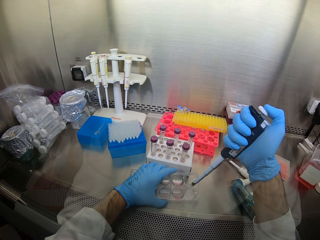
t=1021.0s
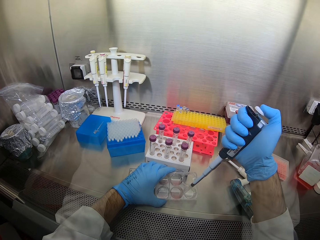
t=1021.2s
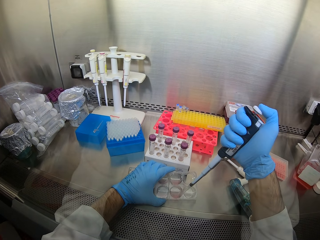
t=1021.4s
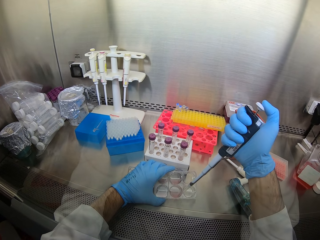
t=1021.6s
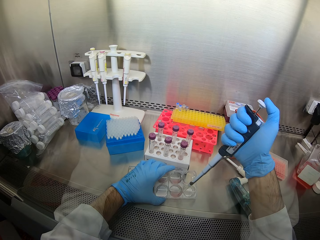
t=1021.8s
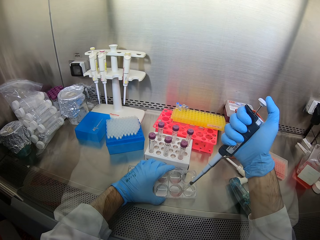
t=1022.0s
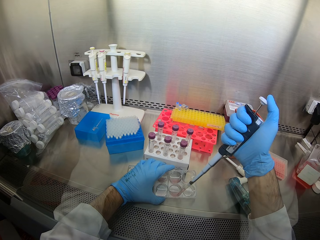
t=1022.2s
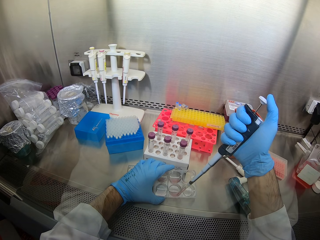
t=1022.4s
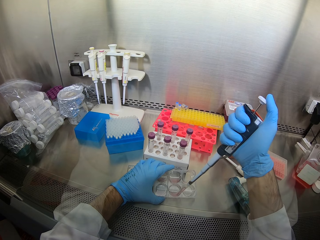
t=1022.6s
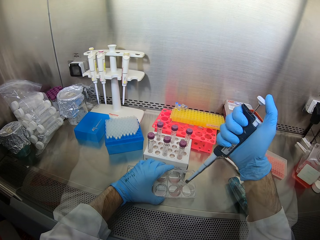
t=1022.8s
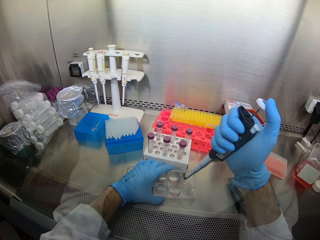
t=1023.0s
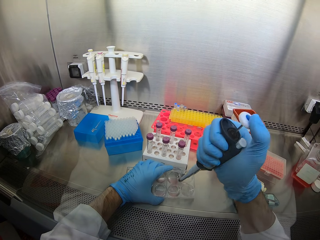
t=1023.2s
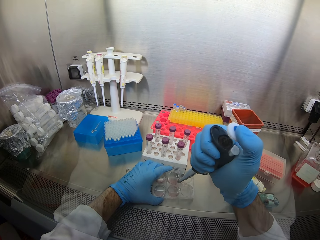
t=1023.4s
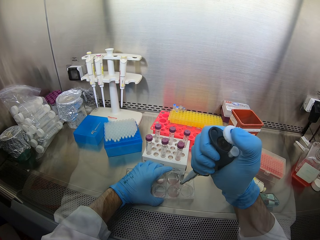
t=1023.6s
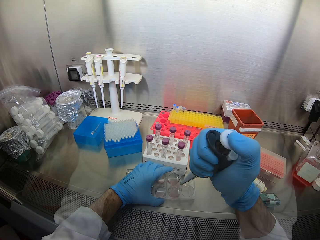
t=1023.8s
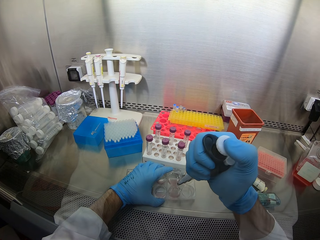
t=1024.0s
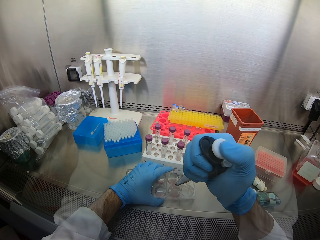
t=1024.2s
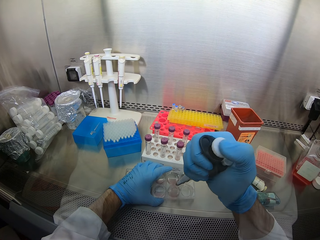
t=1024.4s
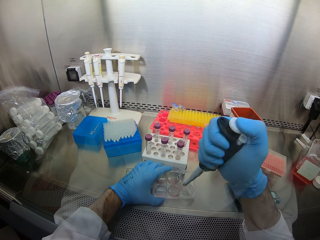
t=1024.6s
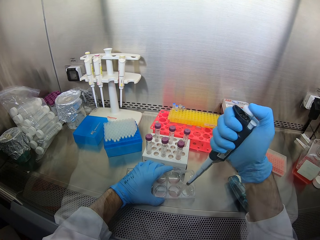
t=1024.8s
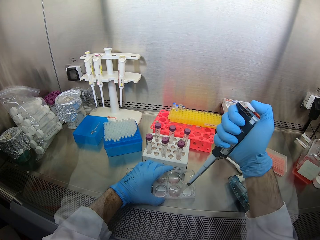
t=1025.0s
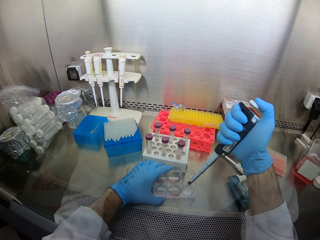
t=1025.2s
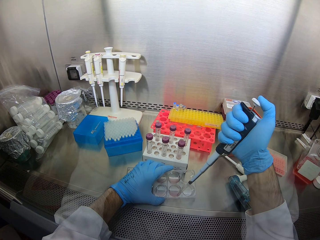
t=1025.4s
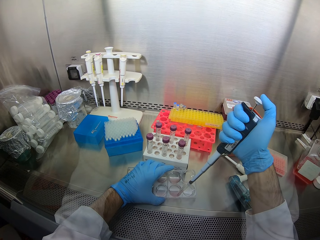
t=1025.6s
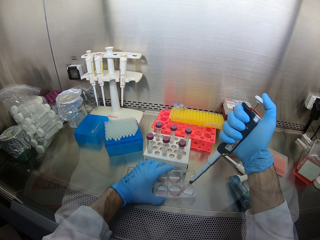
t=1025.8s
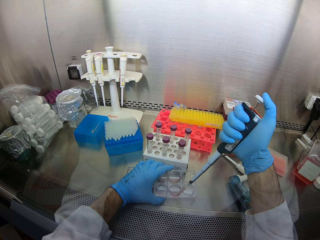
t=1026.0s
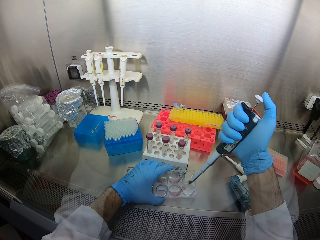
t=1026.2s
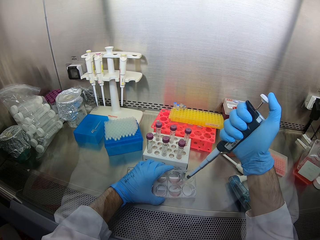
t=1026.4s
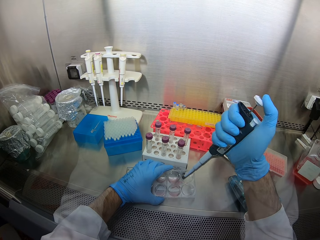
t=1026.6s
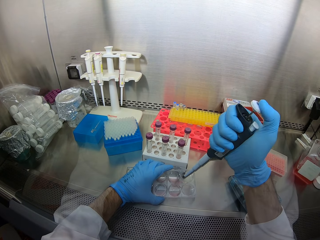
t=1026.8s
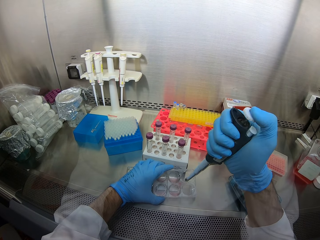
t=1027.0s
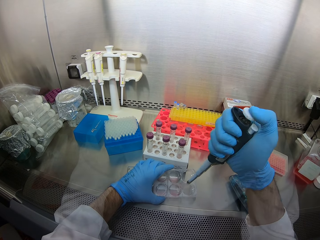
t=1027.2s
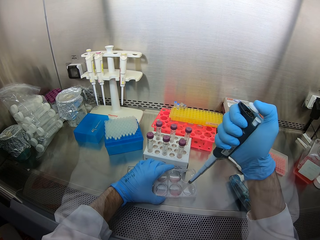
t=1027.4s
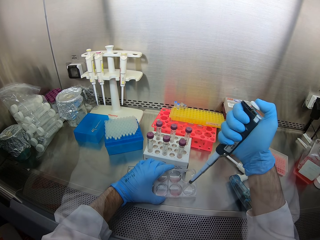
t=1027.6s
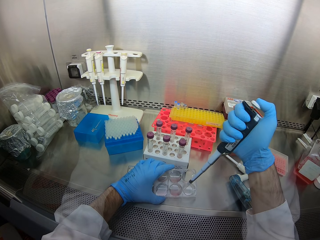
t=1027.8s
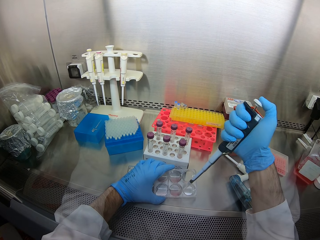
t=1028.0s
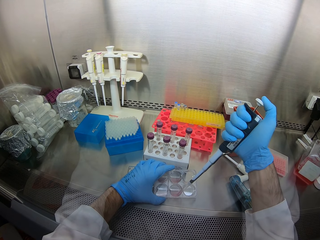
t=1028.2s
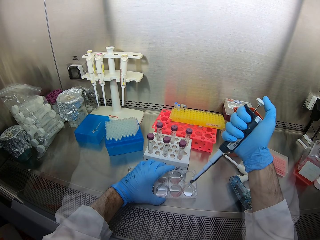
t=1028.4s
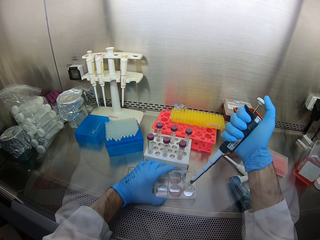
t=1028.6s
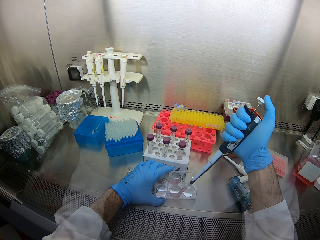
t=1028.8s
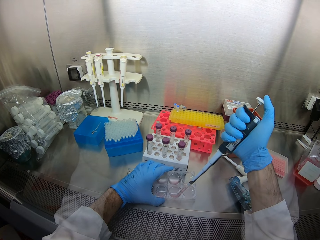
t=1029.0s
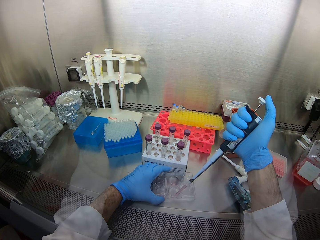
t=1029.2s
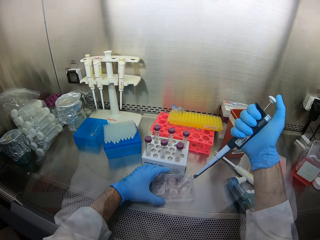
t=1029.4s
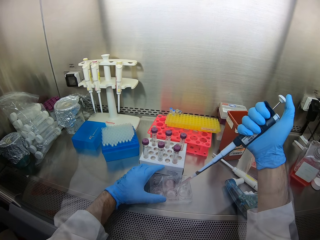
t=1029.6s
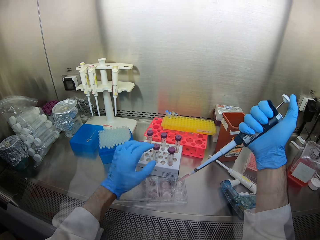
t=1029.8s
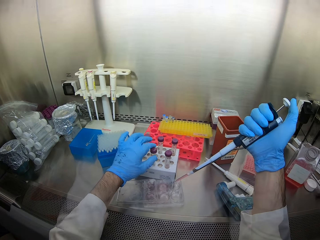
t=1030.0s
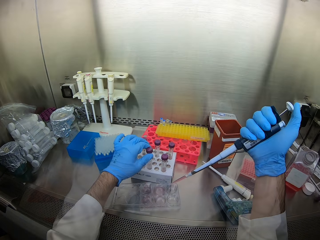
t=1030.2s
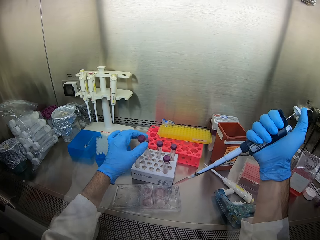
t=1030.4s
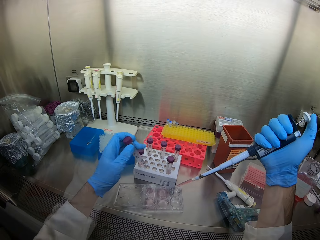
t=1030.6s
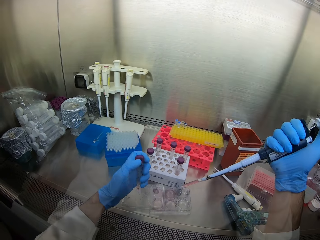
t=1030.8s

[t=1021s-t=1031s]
The camera wearer siphons a liquid from the containers. They pick up a test tube.

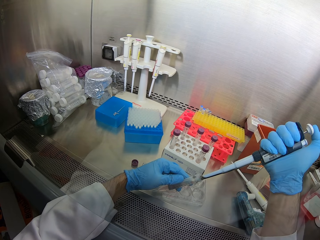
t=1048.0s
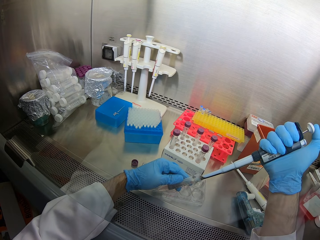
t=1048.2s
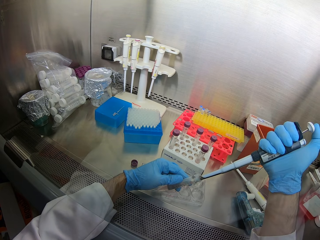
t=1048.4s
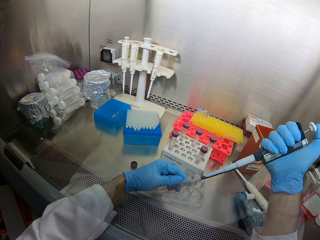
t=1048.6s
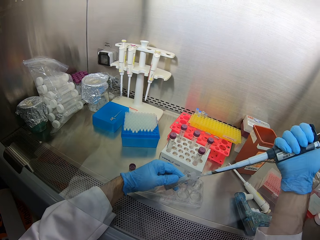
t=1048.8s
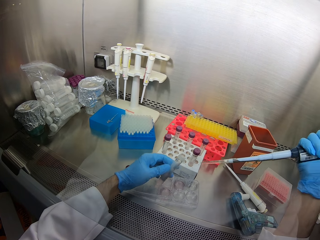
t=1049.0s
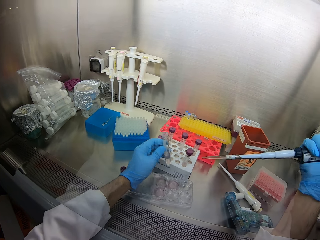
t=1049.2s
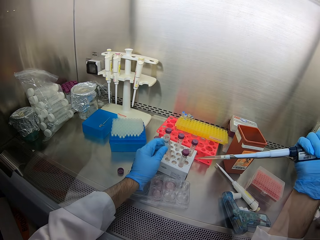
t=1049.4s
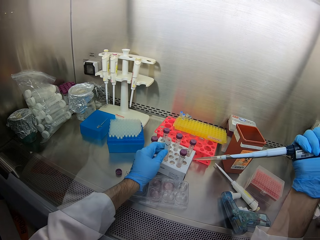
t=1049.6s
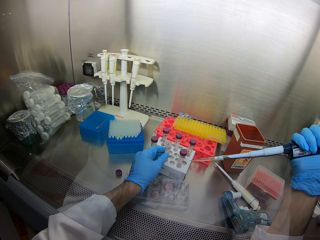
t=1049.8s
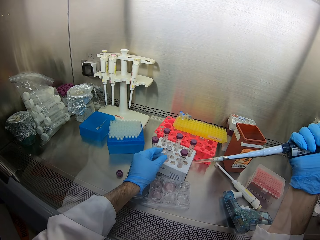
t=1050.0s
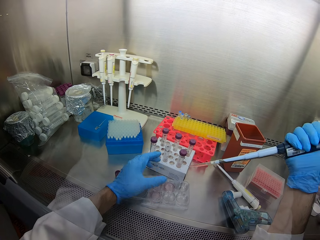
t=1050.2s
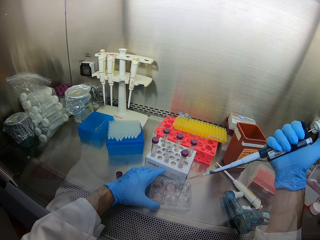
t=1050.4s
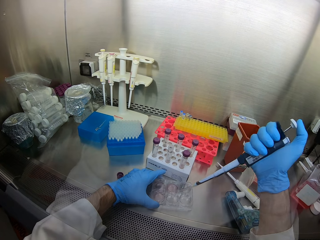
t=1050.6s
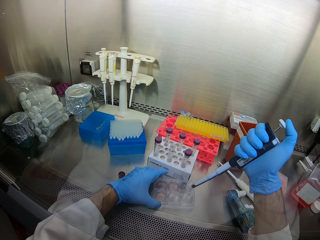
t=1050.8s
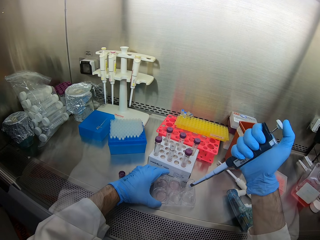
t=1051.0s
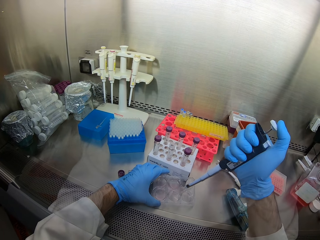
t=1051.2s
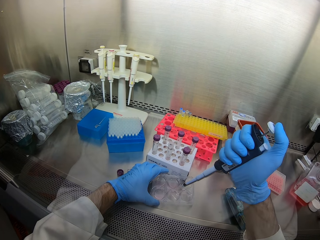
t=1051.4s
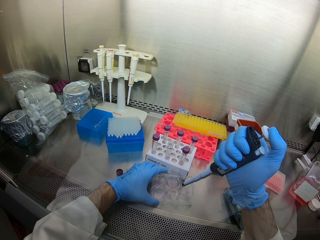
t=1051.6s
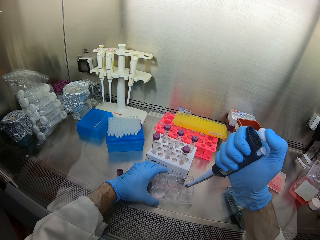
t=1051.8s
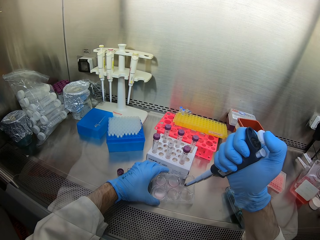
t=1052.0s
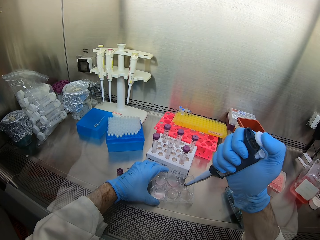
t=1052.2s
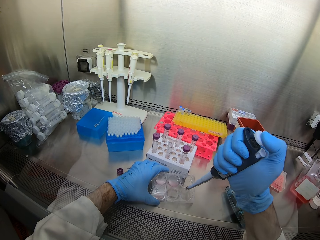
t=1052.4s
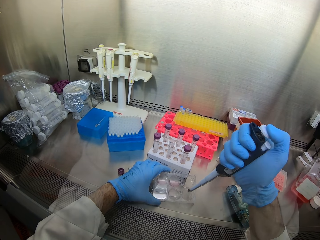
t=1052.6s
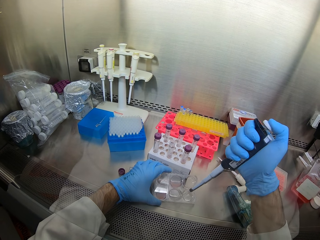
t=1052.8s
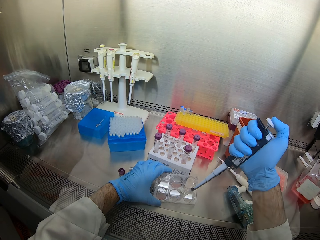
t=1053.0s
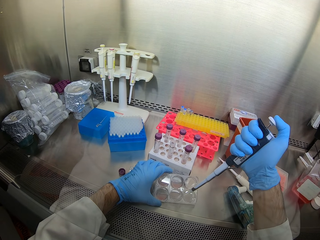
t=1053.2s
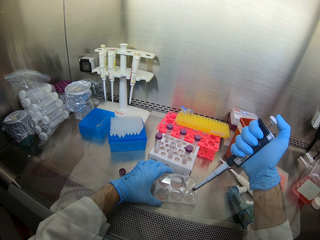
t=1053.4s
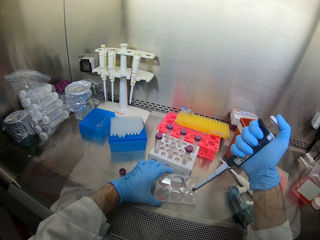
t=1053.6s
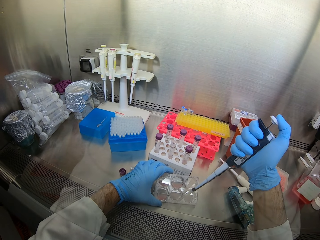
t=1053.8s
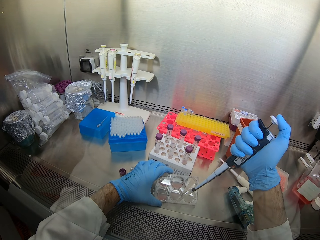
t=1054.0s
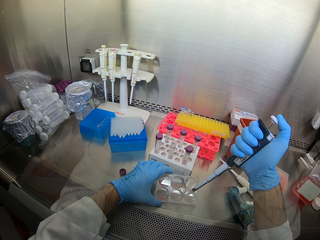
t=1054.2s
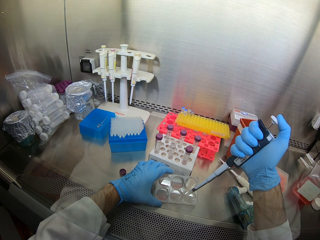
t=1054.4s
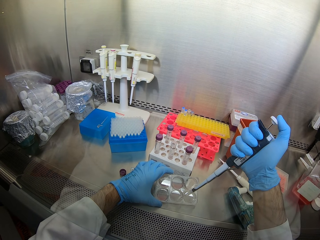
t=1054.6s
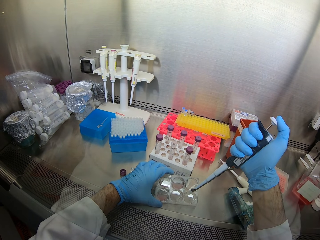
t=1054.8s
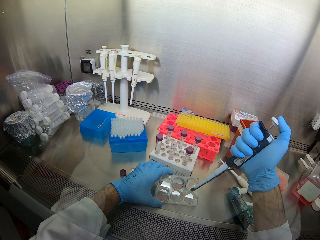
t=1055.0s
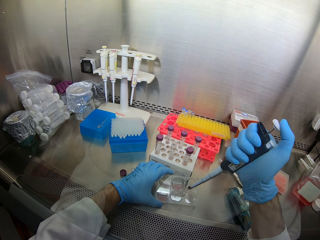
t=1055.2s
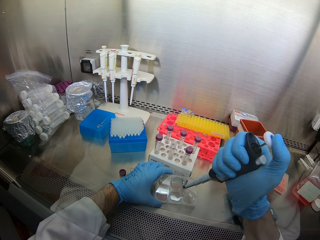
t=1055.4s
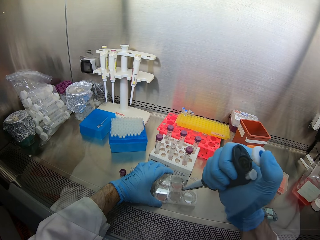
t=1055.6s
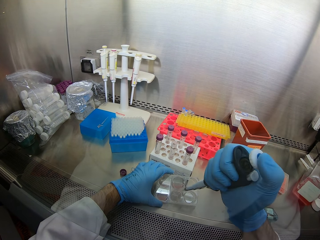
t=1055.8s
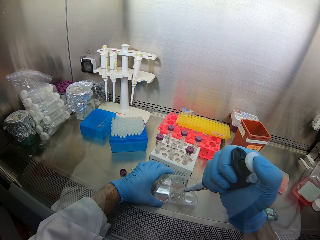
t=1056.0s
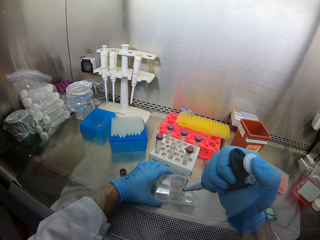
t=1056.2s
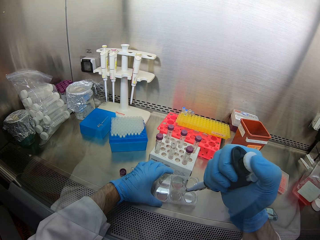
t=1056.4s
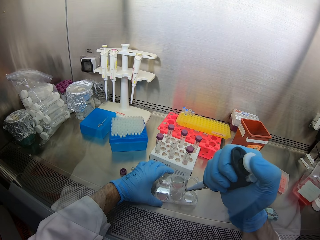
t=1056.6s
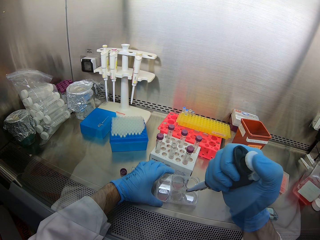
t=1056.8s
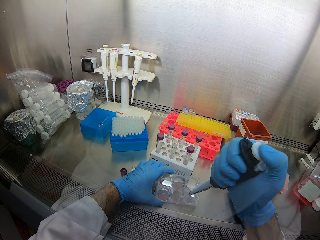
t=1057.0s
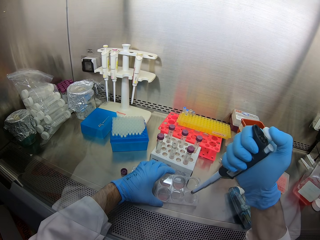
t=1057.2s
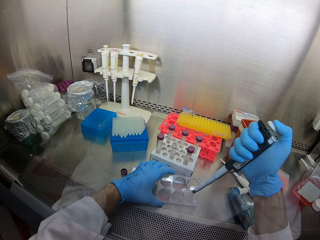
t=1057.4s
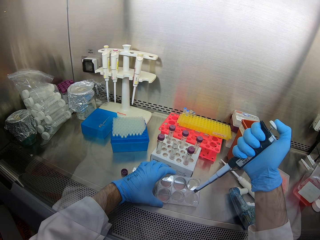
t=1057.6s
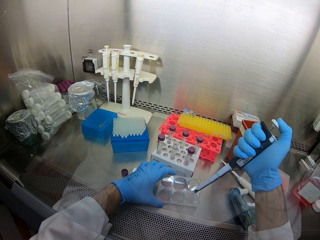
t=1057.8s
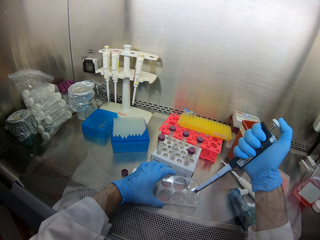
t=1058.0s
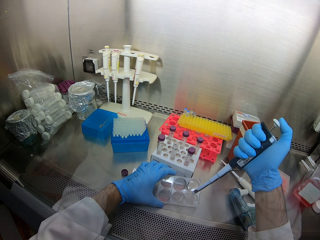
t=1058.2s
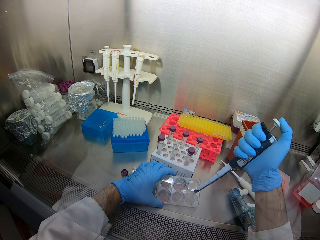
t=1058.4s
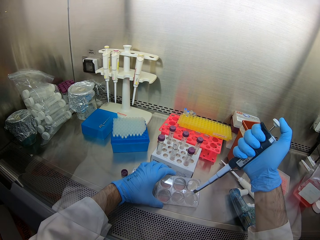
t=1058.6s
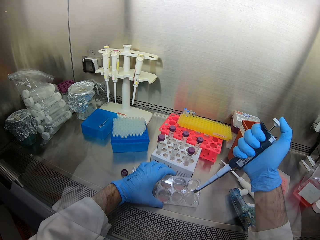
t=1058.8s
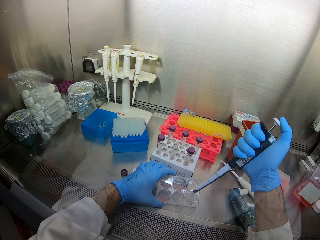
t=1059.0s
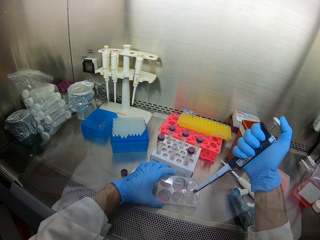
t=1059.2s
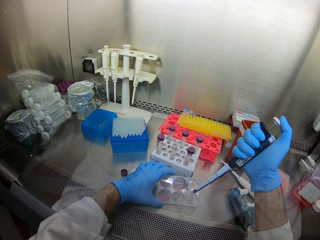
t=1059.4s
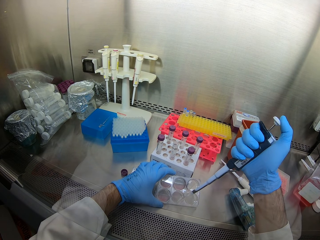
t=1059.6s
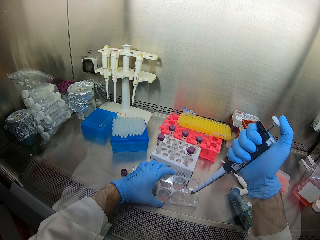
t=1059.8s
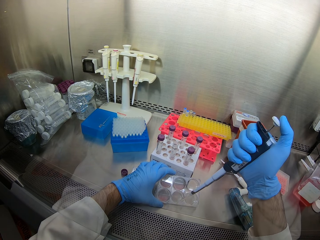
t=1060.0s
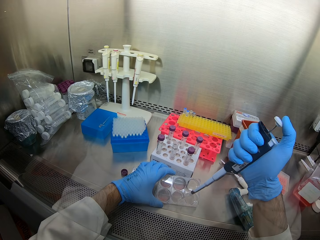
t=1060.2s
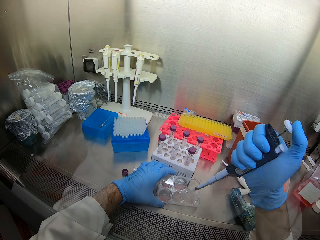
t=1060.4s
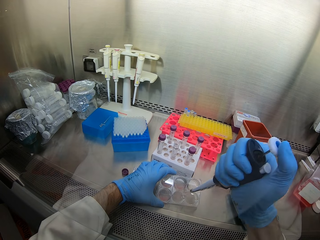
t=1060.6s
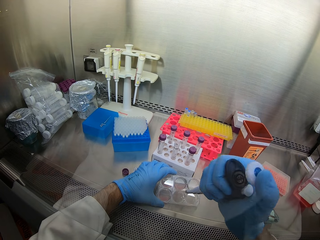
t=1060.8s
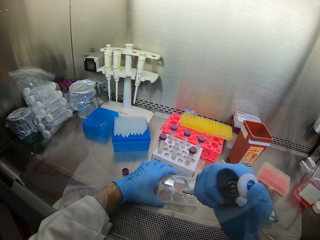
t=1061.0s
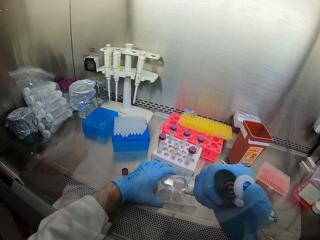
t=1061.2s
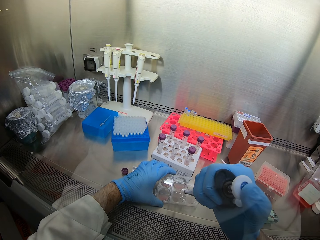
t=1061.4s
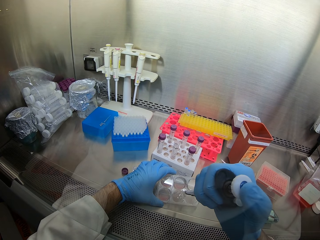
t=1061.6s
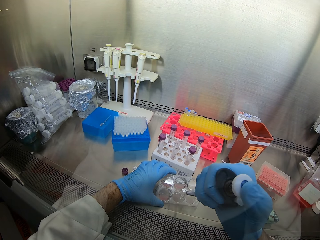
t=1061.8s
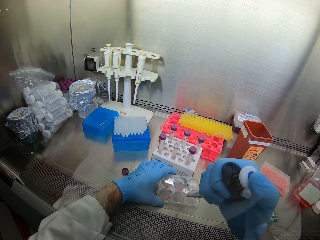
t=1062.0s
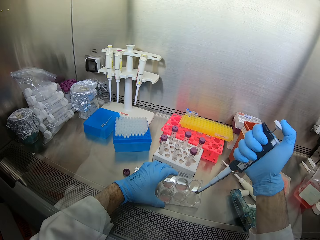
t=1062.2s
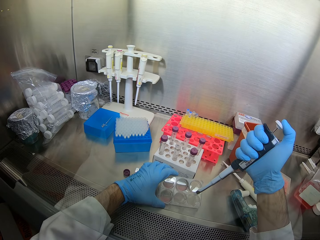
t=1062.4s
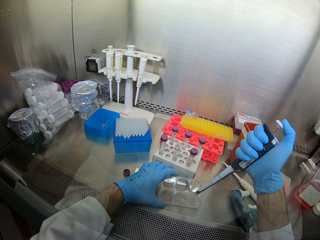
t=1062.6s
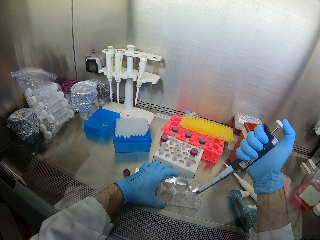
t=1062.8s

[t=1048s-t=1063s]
The camera wearer places a test tube in a rack. They siphon a liquid from the containers.
